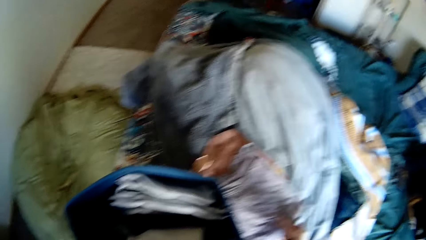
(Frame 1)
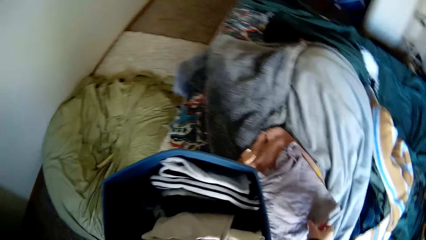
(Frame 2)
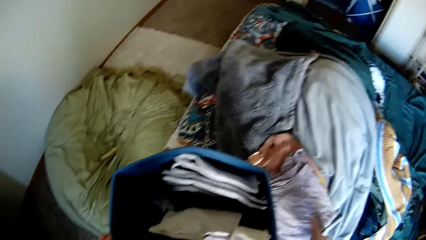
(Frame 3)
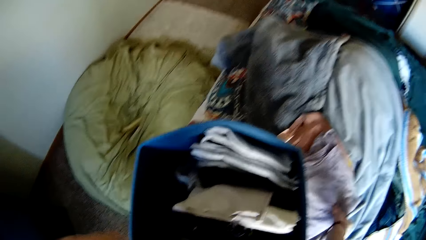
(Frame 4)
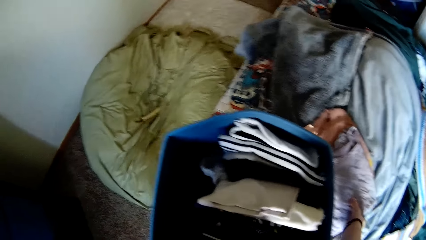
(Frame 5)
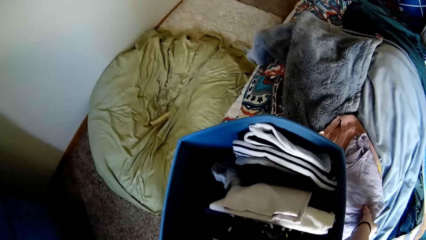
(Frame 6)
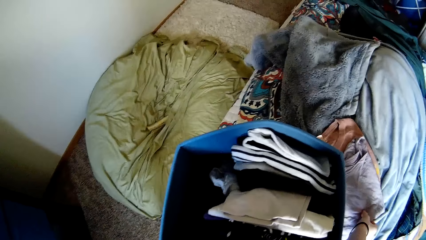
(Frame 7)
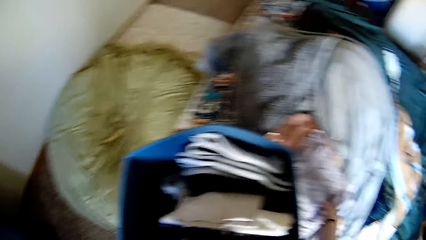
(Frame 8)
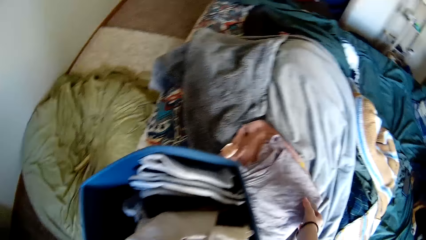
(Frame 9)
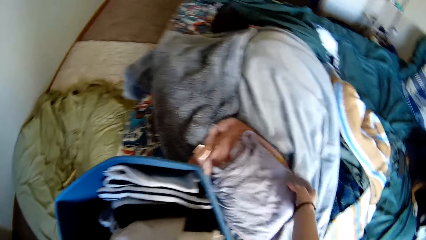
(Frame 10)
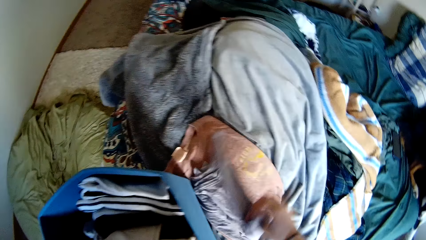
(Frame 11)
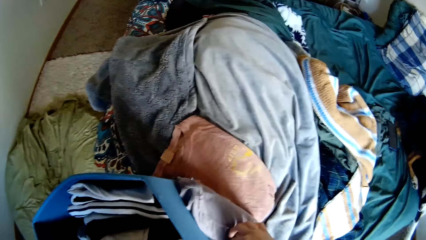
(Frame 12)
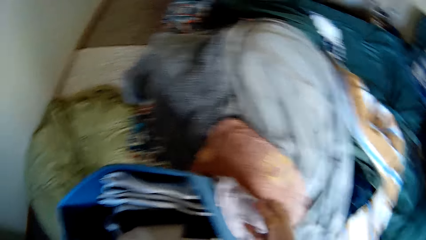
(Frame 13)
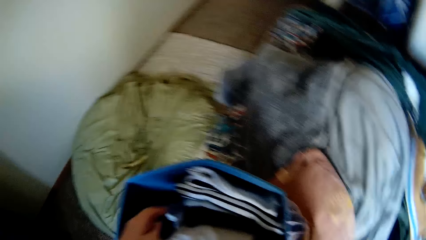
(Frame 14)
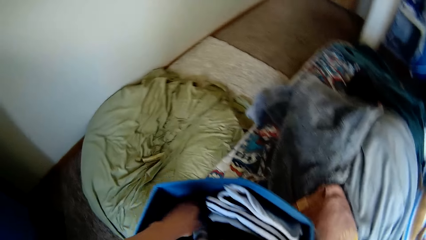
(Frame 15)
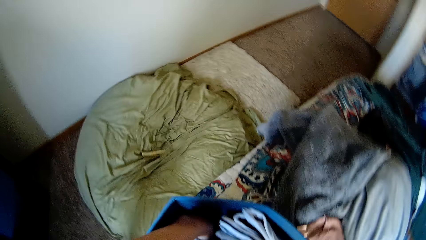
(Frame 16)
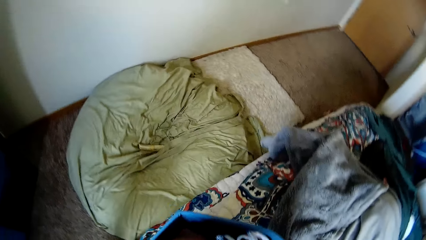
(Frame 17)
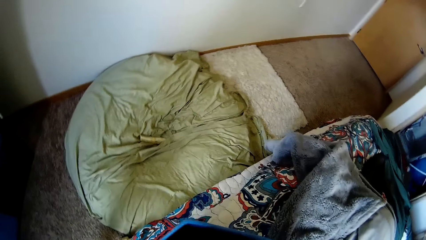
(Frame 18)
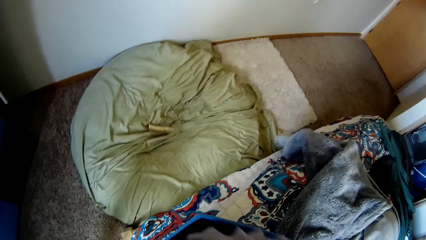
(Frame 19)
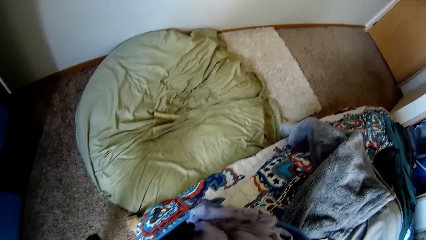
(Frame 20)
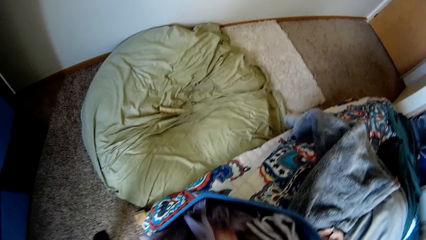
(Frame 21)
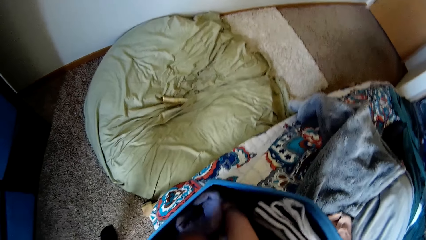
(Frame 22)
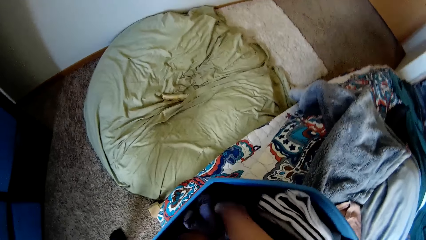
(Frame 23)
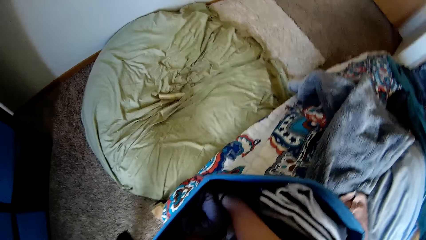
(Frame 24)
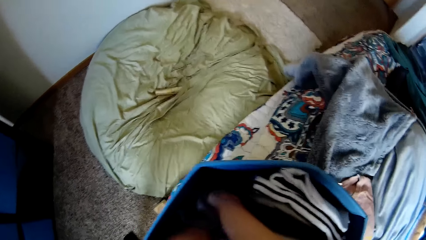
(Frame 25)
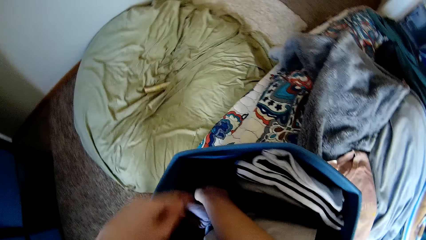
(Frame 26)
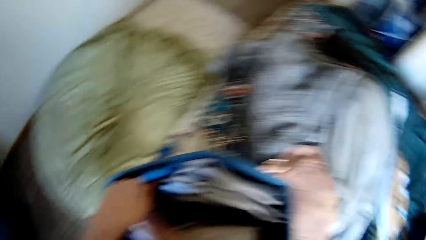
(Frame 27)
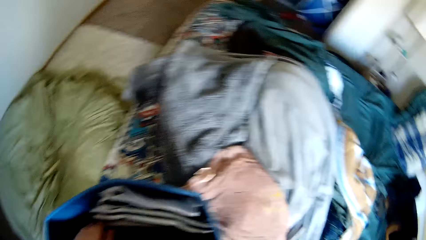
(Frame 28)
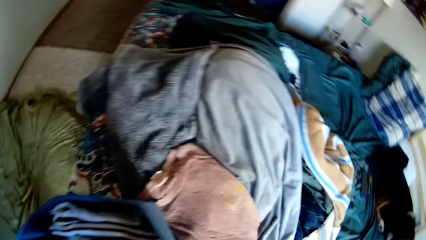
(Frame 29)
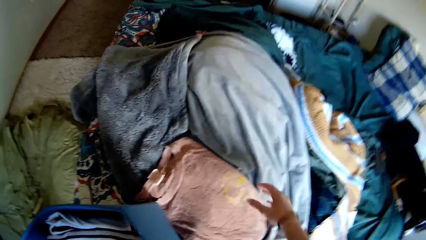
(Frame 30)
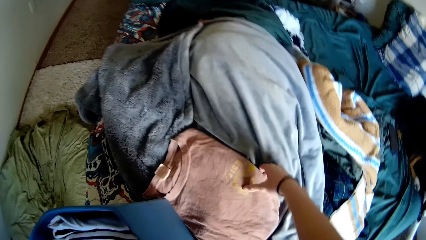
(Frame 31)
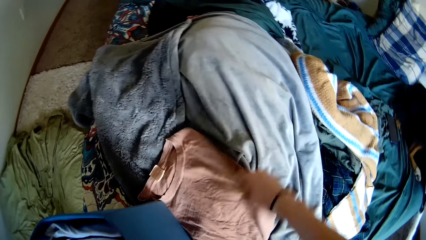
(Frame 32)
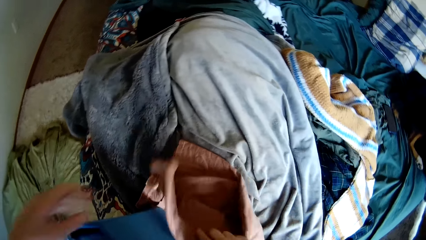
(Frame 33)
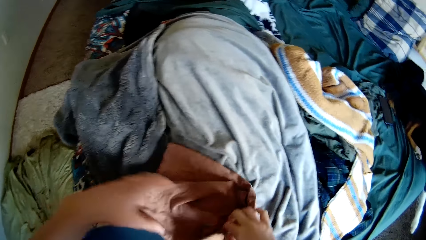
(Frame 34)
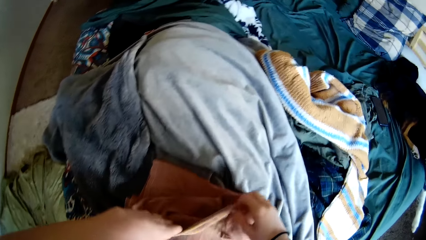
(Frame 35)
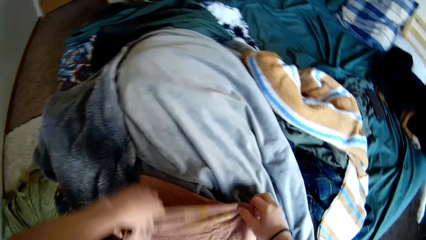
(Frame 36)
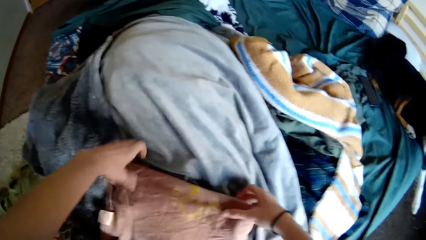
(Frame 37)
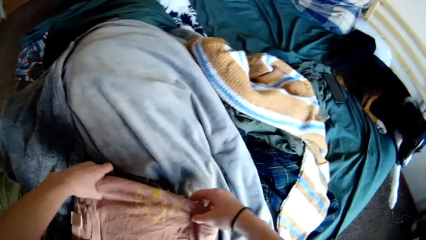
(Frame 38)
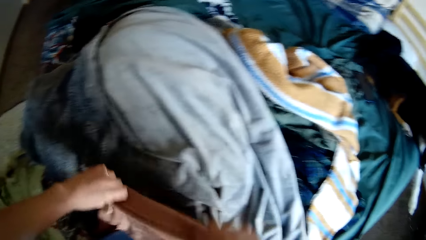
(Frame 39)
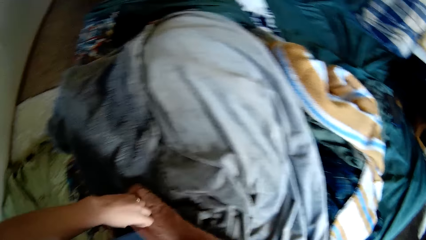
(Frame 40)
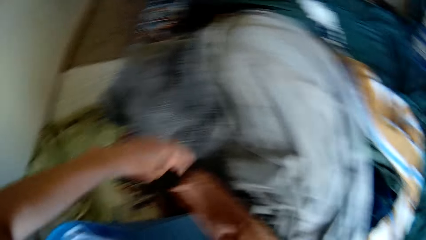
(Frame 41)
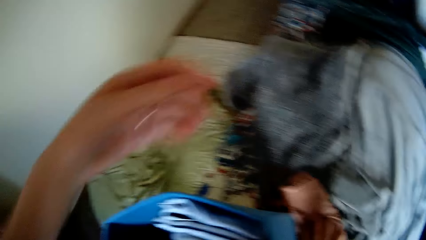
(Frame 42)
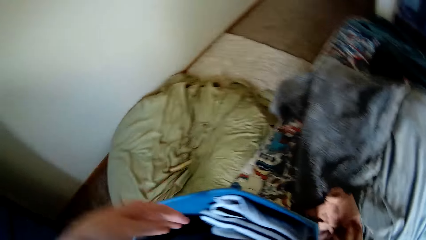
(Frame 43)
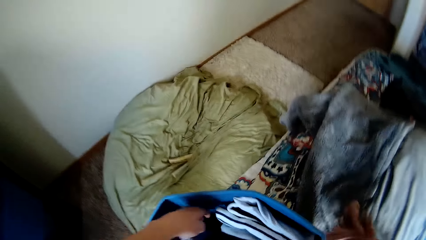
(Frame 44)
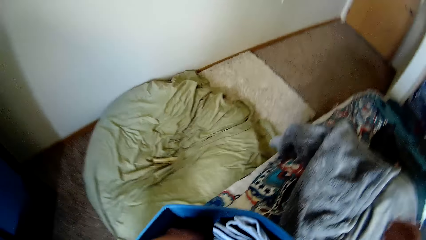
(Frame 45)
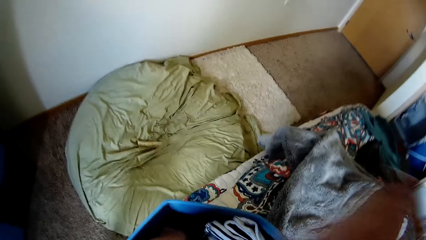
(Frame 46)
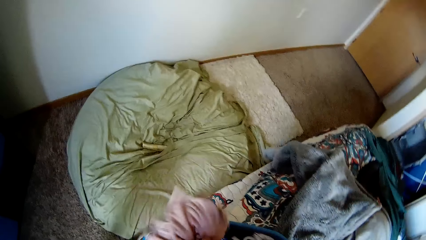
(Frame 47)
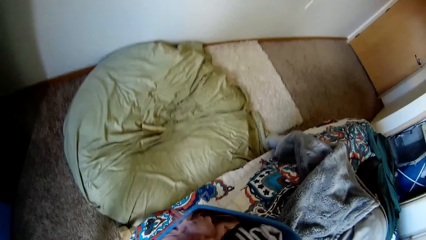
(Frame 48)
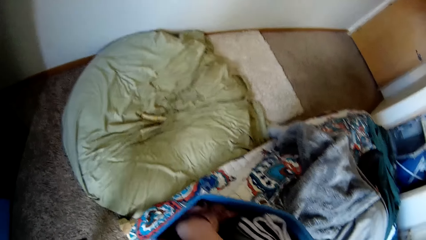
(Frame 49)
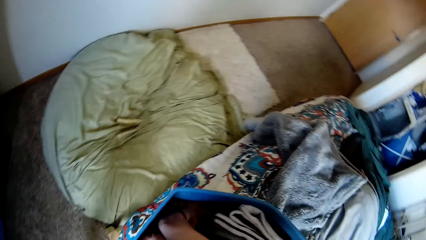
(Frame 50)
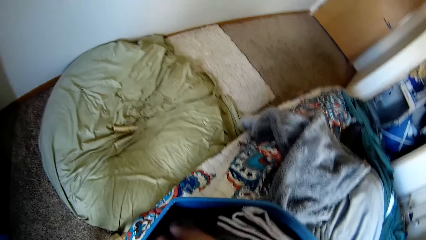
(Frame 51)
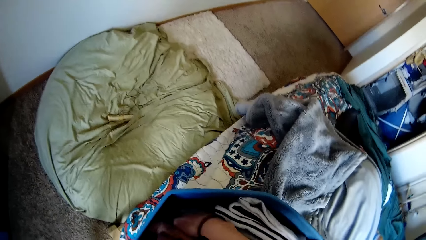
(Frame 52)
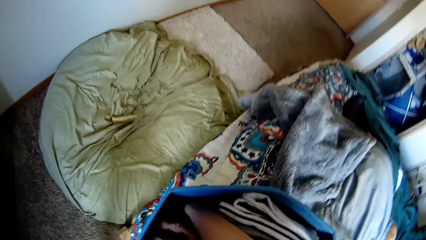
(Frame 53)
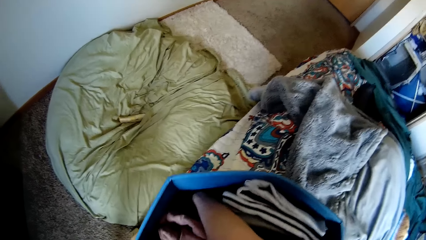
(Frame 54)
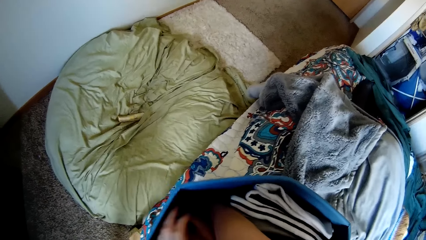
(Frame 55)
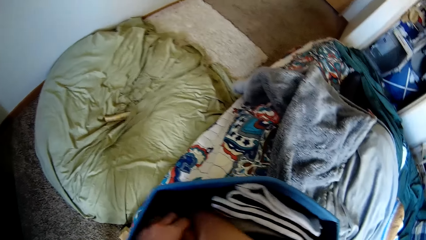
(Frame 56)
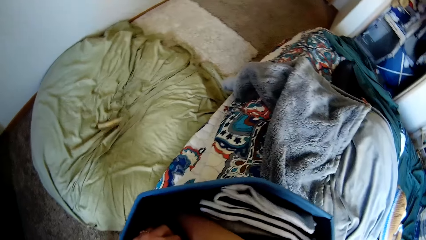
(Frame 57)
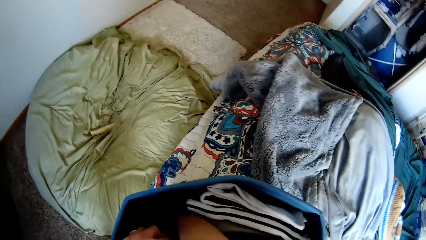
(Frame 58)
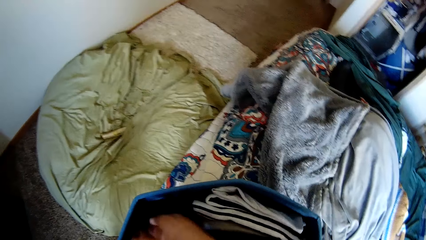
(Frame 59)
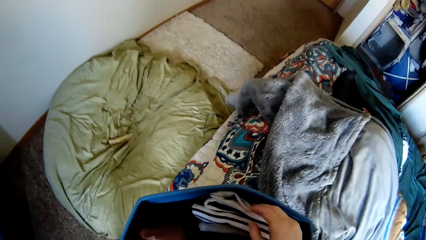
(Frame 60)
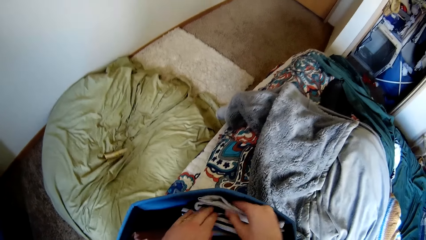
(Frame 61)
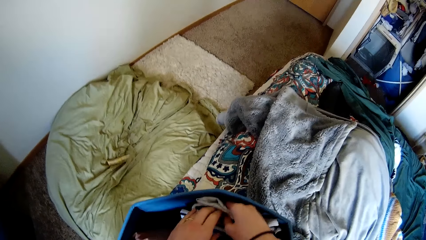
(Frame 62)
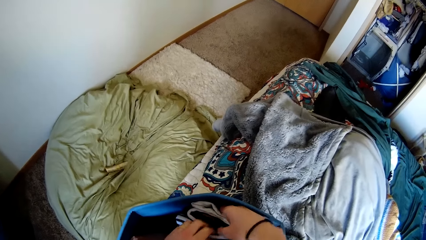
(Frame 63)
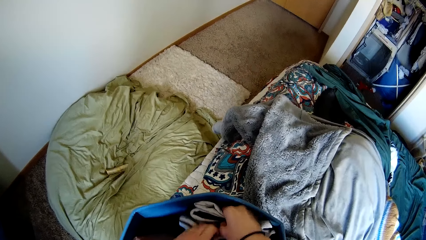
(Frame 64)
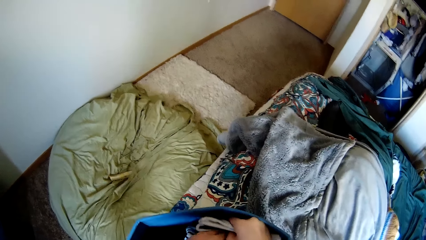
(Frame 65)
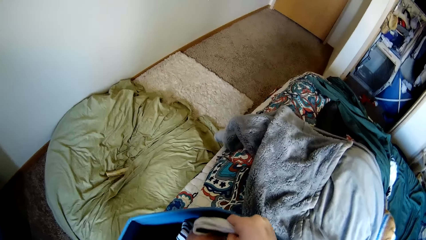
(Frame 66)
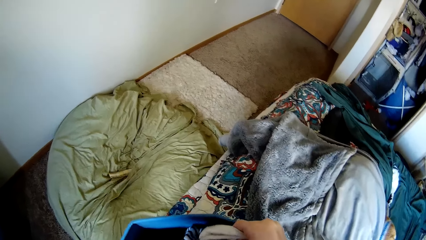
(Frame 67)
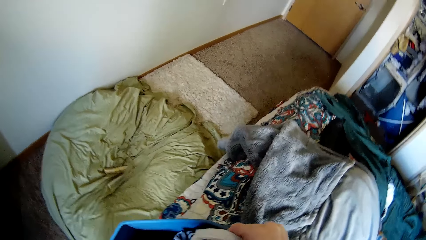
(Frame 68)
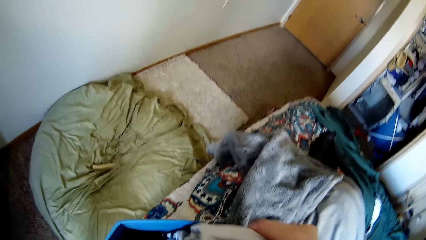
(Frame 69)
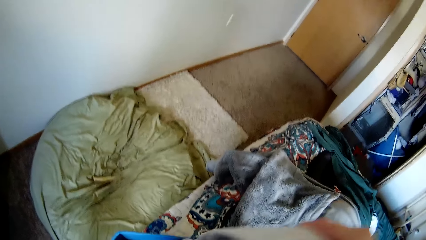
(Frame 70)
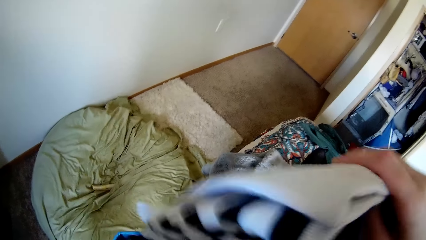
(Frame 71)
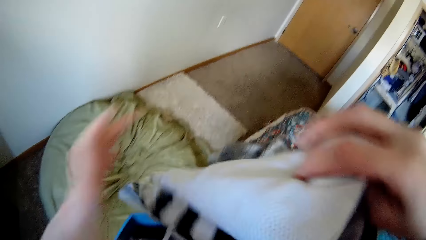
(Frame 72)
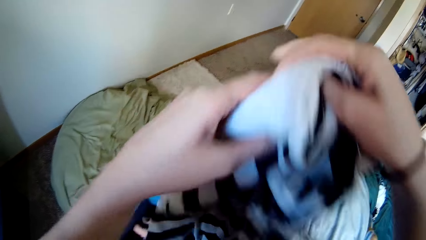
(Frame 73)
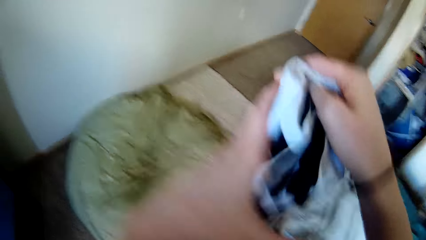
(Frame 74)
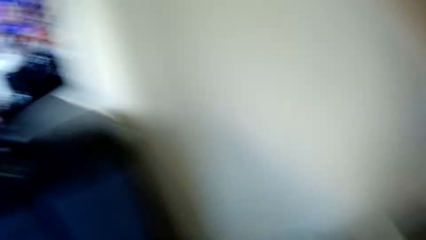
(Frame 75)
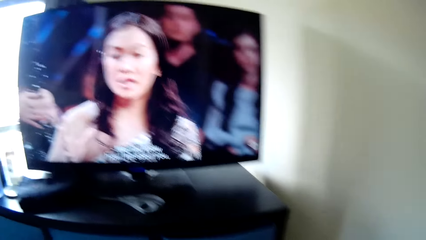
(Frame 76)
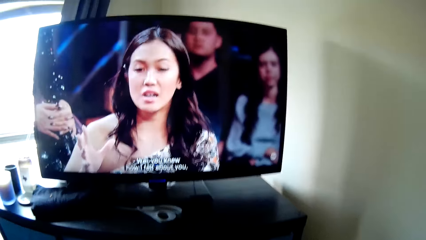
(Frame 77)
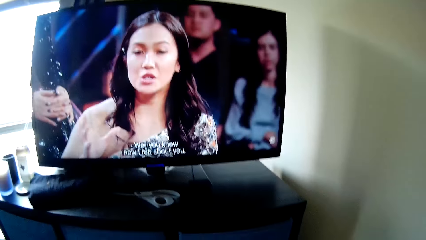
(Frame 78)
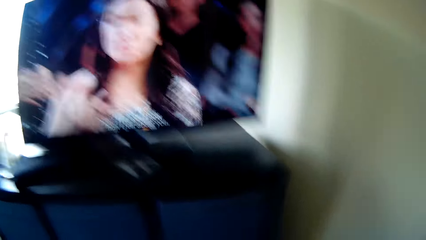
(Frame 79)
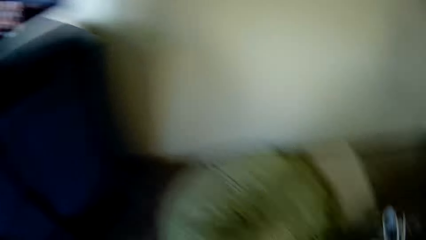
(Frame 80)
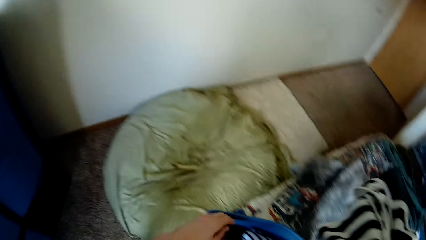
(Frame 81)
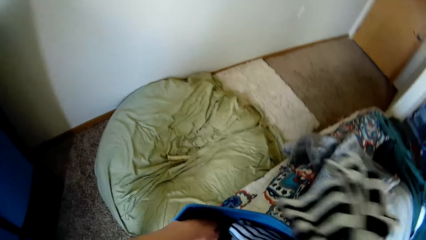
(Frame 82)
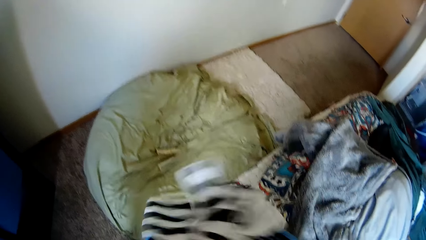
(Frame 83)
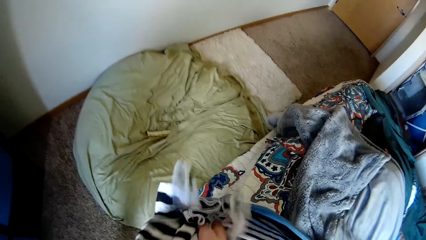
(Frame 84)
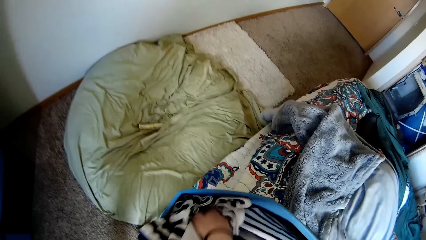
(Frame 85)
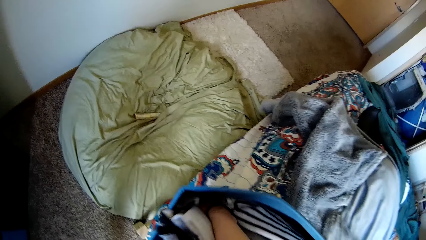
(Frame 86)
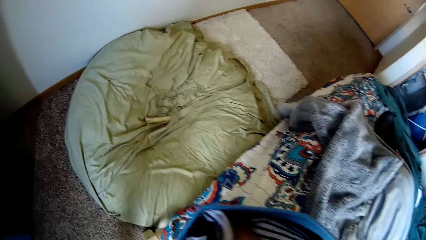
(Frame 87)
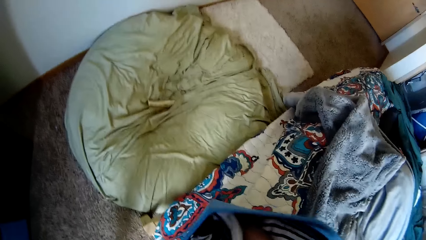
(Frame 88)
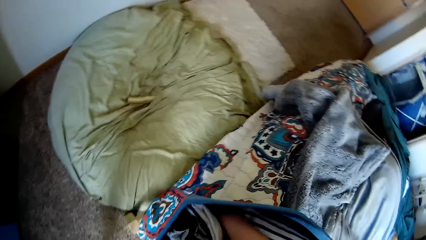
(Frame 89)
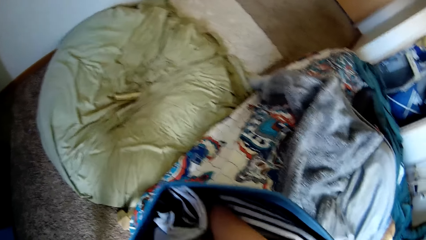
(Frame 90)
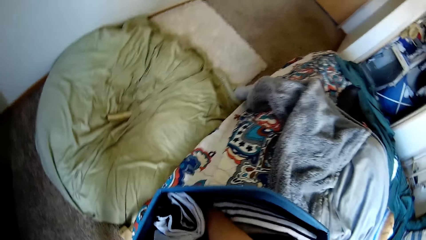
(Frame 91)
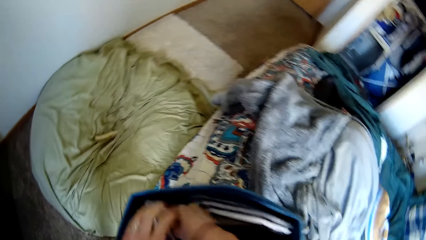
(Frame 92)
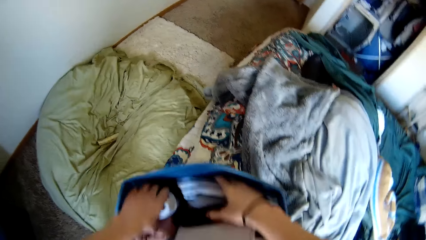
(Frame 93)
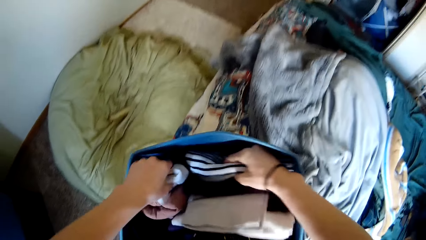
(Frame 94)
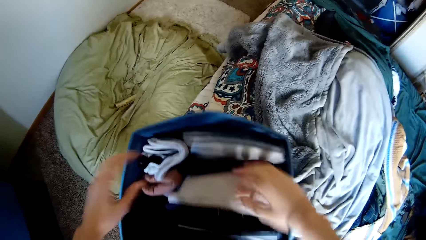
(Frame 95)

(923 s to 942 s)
The camera wearer picks a cloth from the bed and puts the cloth in the drawer. They pick the cloth from the bed, fold the cloth and put the cloth in the drawer. They rearrange the clothes inside the drawer. They pick up the cloth. They turn around the room. They put the cloth in the drawer.
